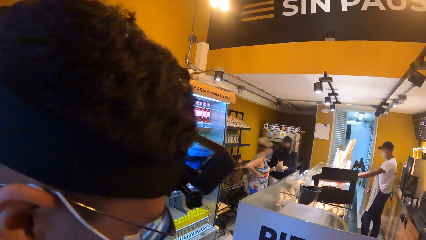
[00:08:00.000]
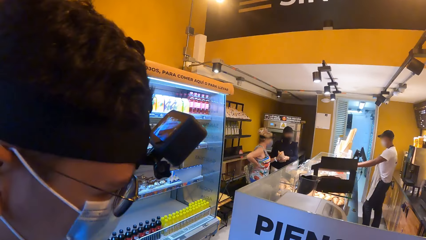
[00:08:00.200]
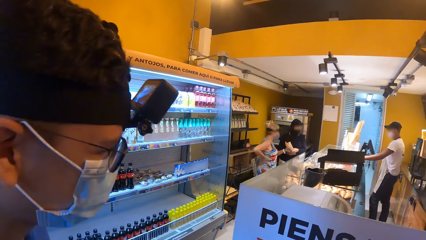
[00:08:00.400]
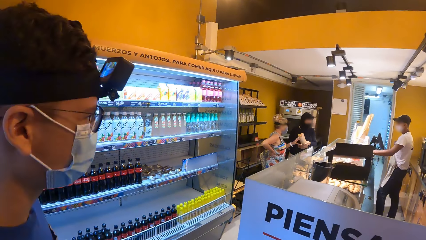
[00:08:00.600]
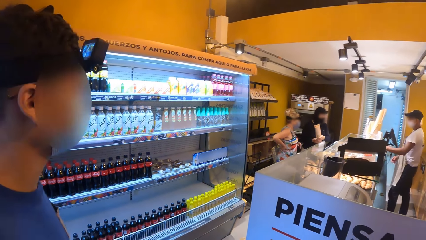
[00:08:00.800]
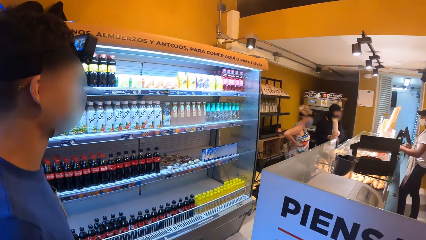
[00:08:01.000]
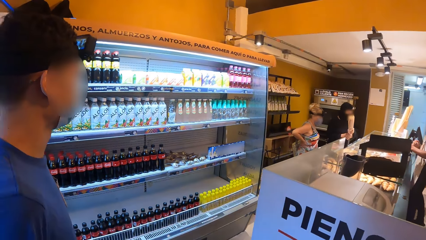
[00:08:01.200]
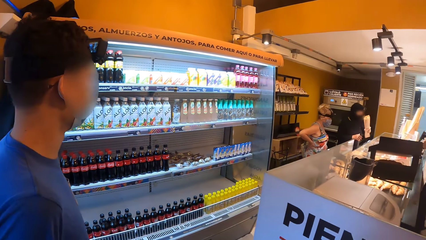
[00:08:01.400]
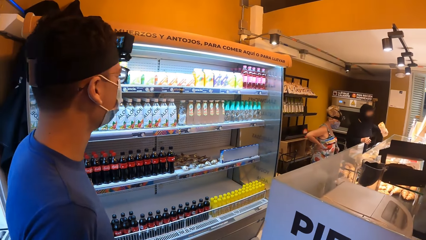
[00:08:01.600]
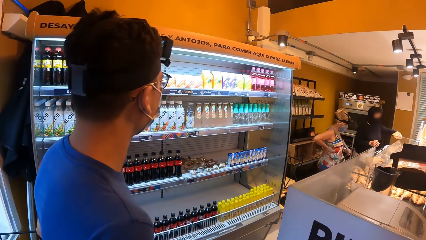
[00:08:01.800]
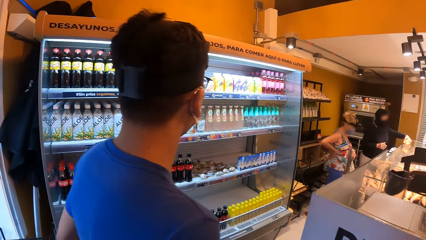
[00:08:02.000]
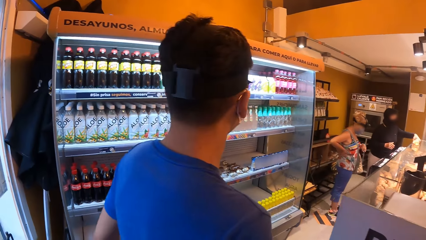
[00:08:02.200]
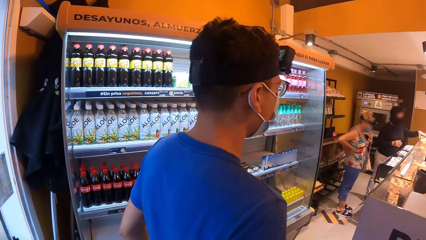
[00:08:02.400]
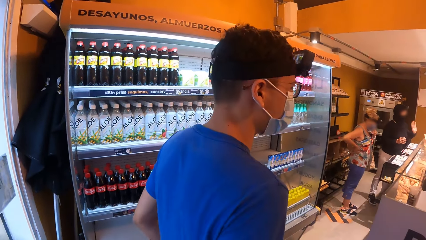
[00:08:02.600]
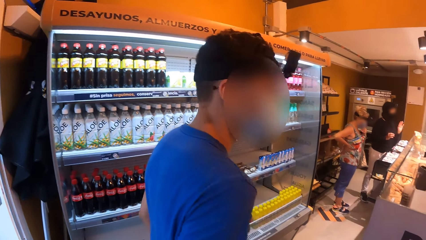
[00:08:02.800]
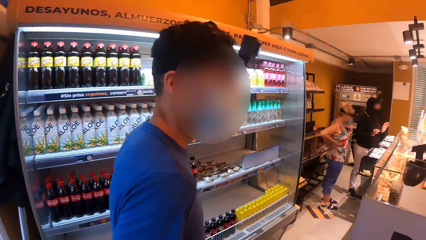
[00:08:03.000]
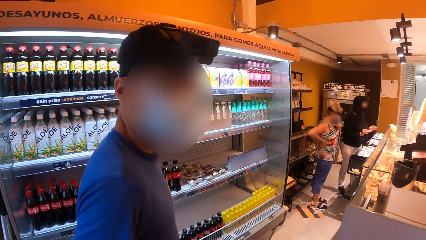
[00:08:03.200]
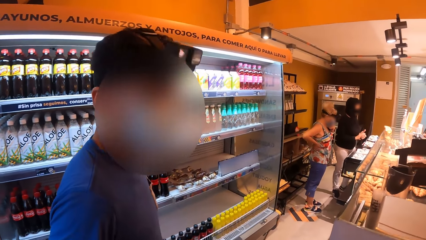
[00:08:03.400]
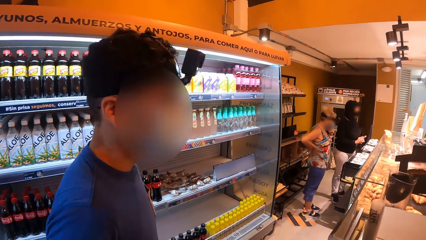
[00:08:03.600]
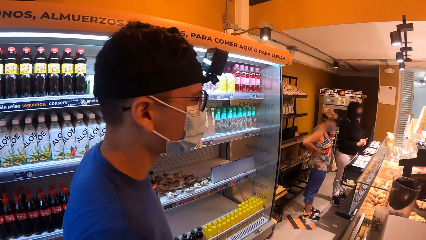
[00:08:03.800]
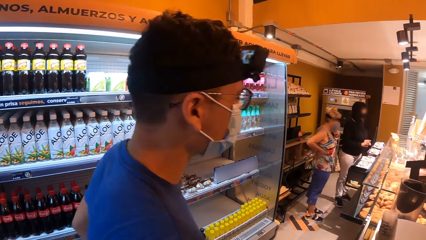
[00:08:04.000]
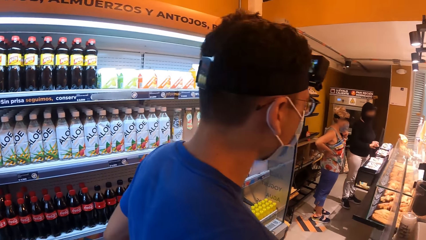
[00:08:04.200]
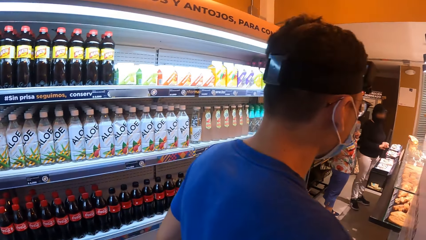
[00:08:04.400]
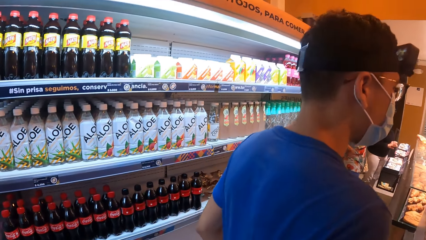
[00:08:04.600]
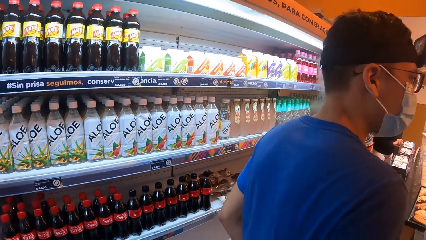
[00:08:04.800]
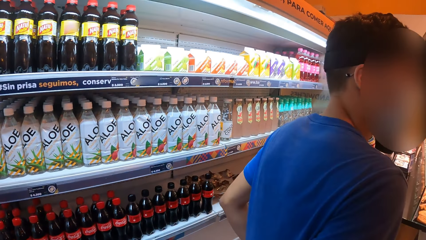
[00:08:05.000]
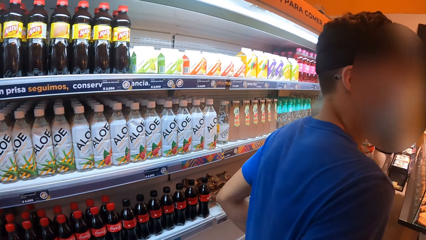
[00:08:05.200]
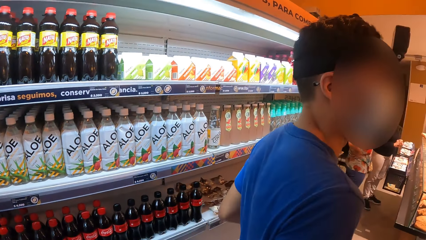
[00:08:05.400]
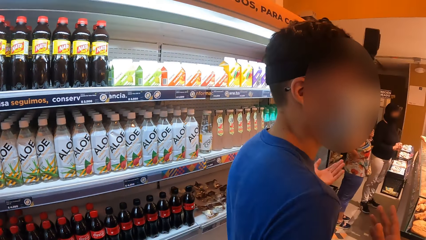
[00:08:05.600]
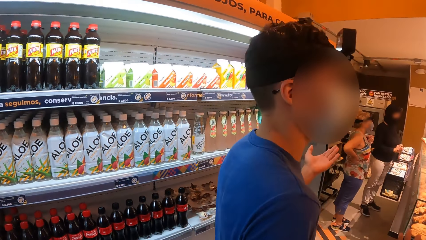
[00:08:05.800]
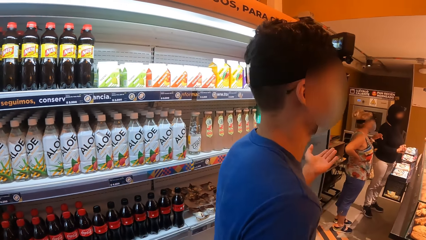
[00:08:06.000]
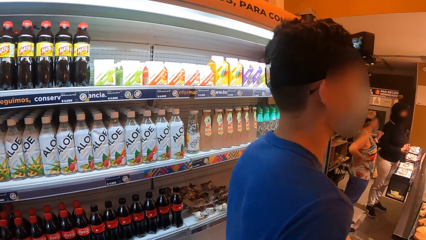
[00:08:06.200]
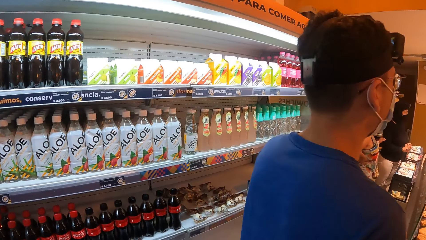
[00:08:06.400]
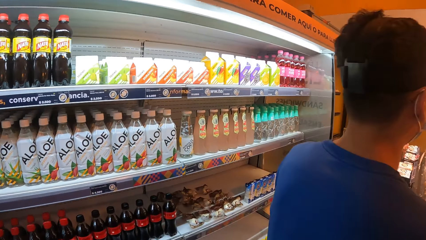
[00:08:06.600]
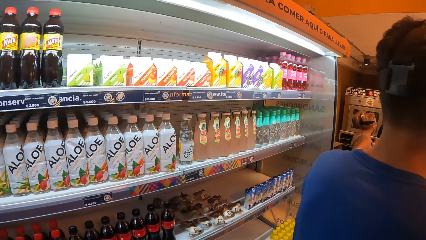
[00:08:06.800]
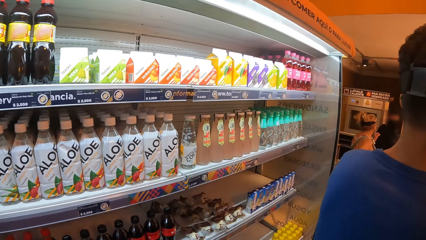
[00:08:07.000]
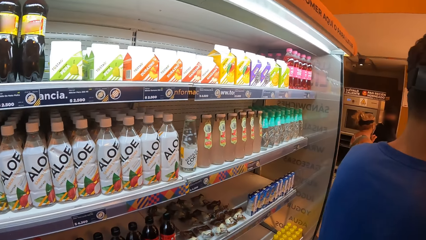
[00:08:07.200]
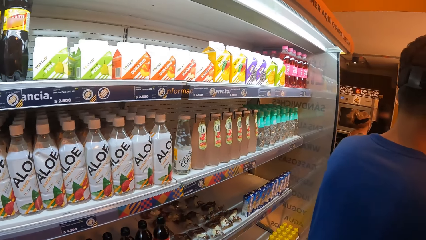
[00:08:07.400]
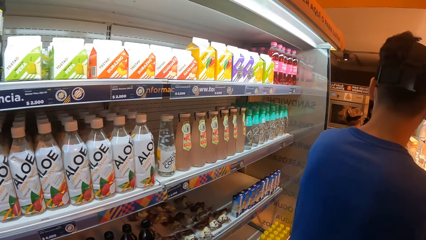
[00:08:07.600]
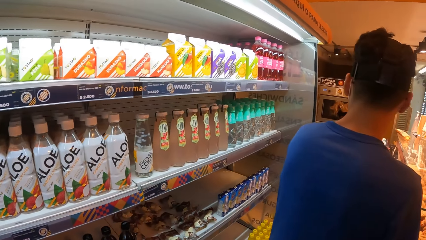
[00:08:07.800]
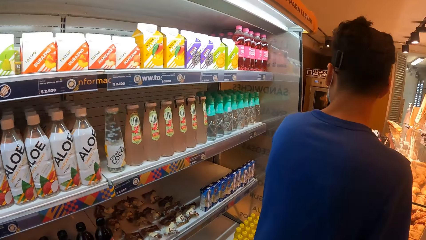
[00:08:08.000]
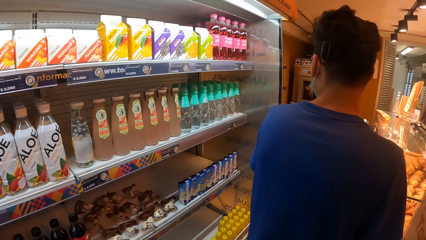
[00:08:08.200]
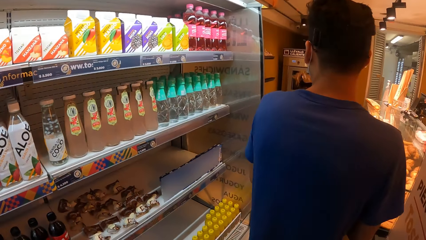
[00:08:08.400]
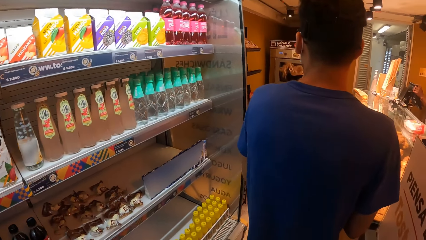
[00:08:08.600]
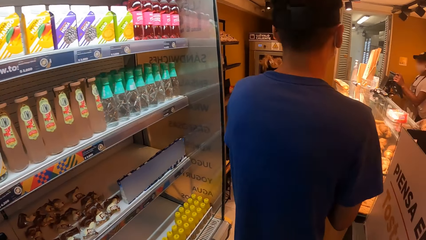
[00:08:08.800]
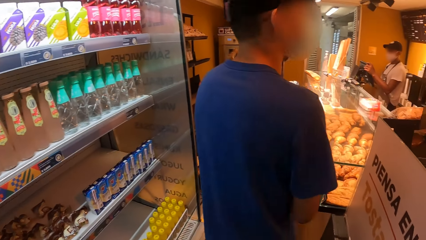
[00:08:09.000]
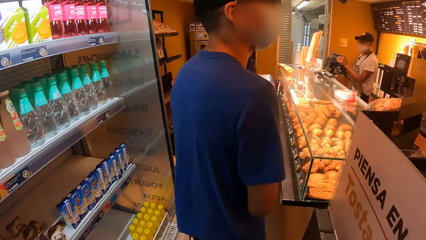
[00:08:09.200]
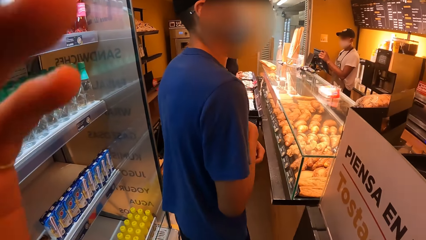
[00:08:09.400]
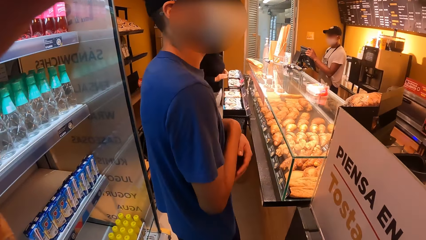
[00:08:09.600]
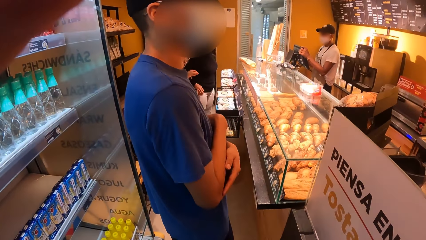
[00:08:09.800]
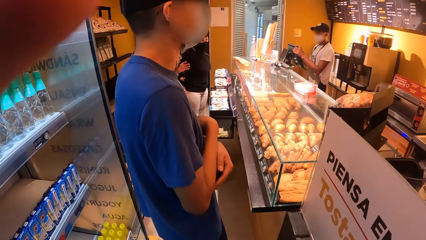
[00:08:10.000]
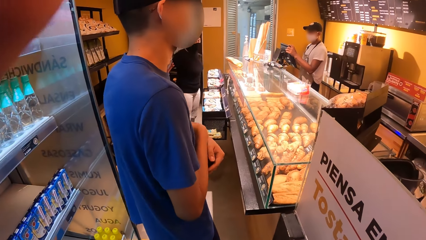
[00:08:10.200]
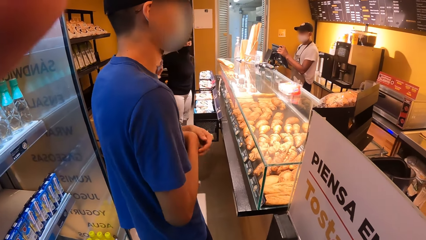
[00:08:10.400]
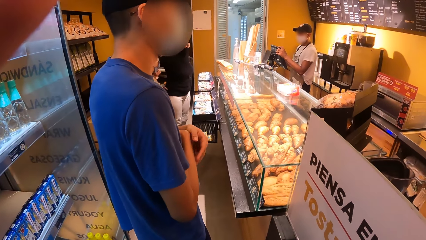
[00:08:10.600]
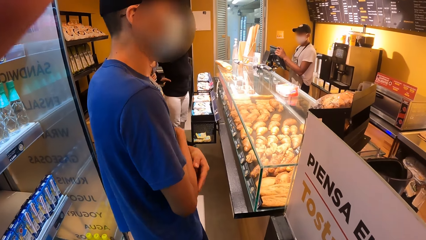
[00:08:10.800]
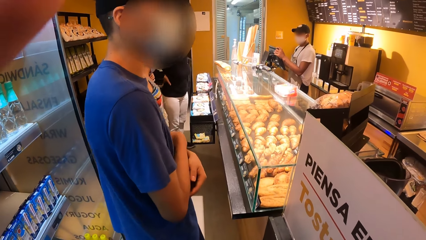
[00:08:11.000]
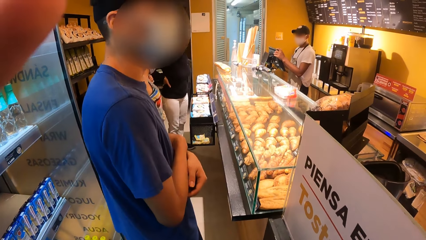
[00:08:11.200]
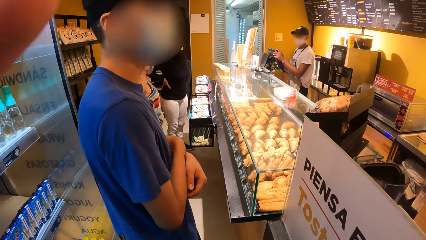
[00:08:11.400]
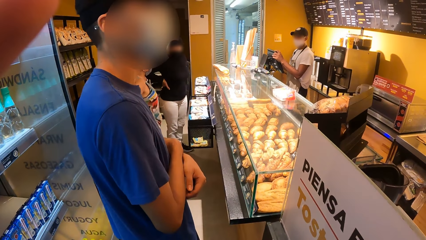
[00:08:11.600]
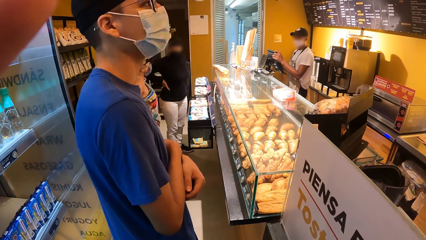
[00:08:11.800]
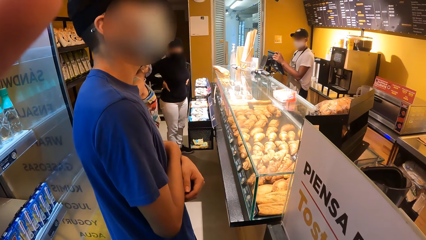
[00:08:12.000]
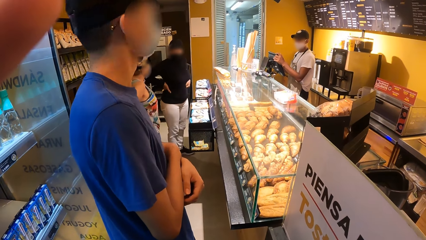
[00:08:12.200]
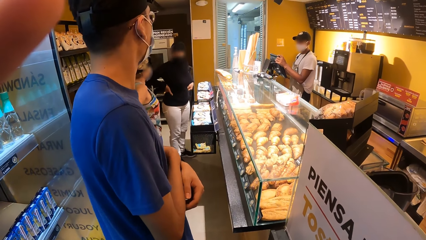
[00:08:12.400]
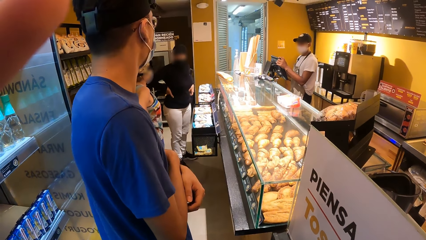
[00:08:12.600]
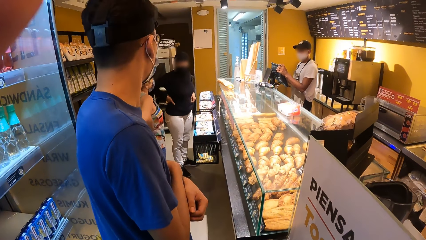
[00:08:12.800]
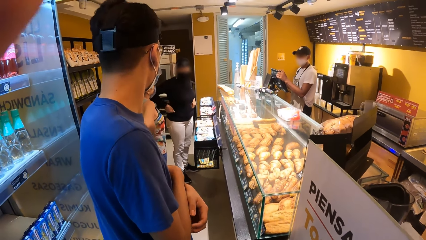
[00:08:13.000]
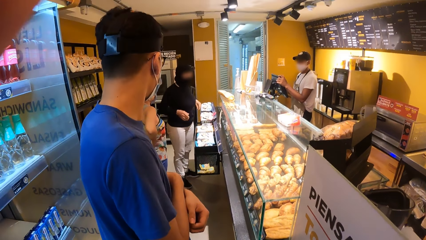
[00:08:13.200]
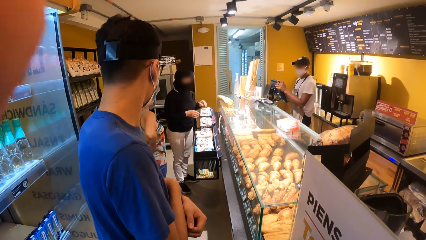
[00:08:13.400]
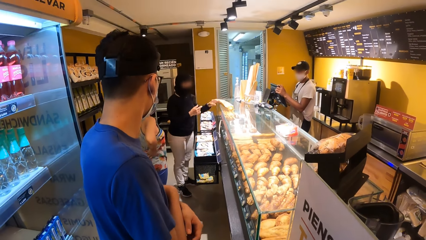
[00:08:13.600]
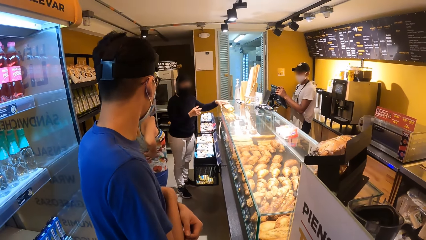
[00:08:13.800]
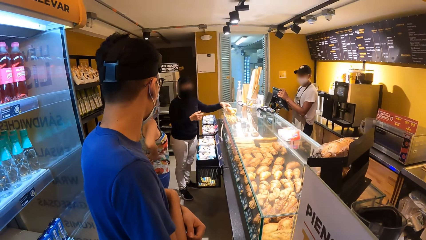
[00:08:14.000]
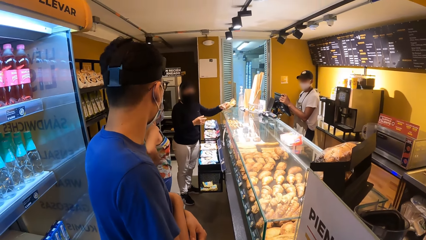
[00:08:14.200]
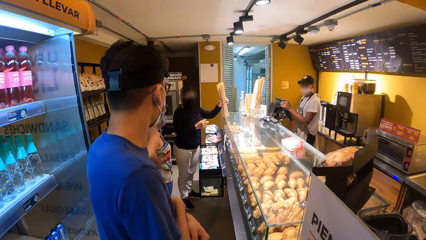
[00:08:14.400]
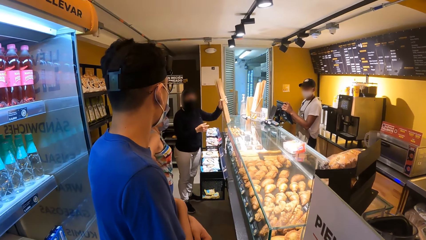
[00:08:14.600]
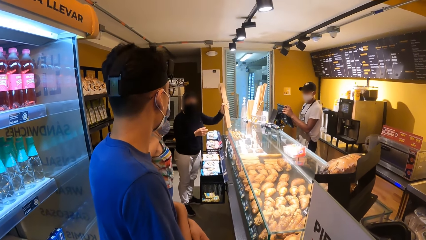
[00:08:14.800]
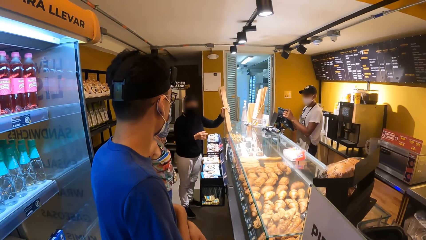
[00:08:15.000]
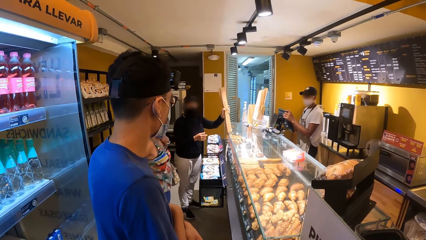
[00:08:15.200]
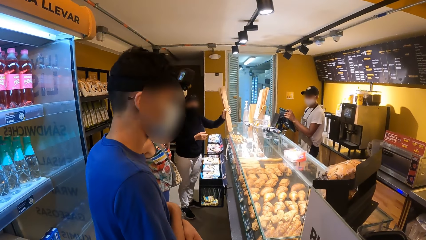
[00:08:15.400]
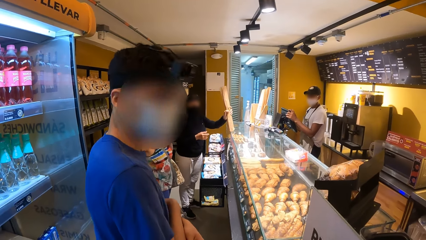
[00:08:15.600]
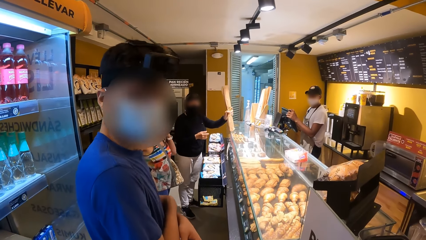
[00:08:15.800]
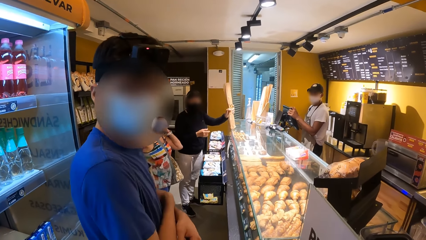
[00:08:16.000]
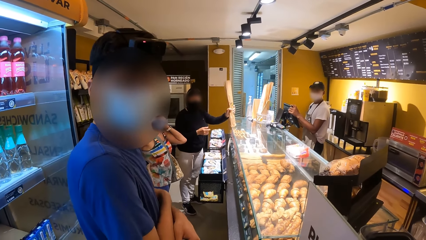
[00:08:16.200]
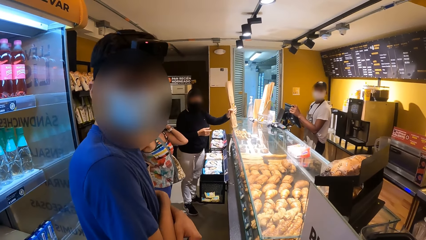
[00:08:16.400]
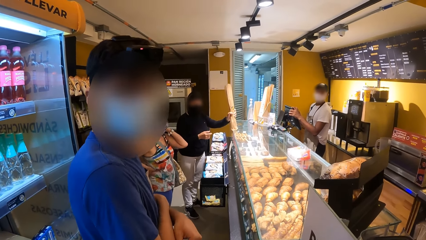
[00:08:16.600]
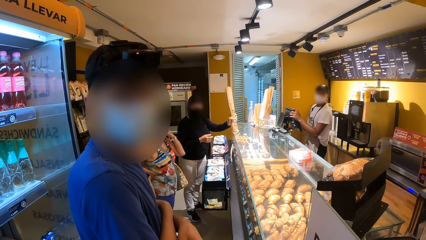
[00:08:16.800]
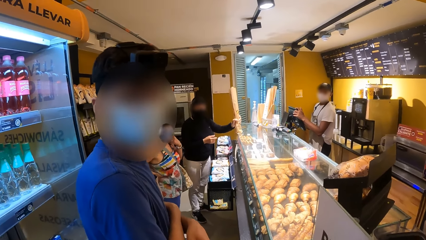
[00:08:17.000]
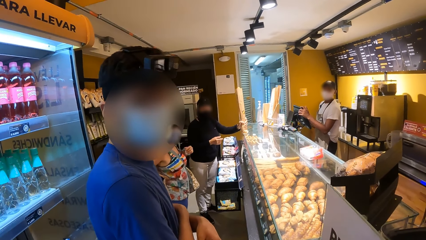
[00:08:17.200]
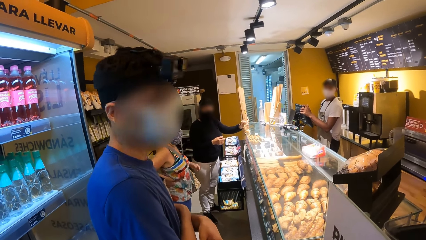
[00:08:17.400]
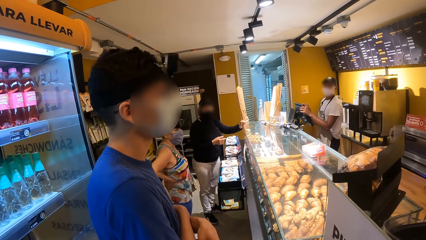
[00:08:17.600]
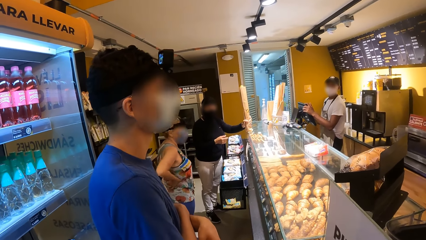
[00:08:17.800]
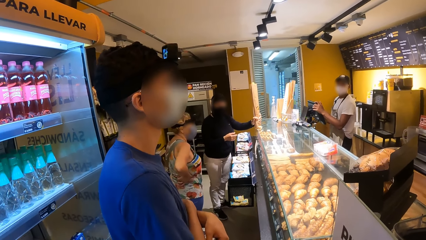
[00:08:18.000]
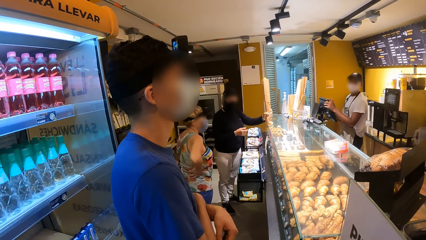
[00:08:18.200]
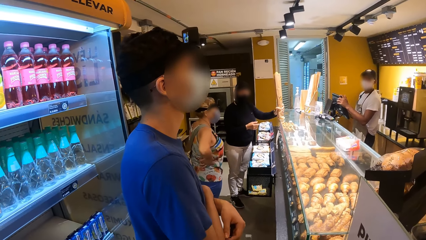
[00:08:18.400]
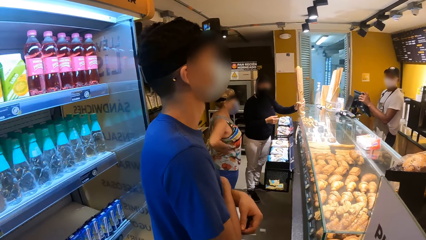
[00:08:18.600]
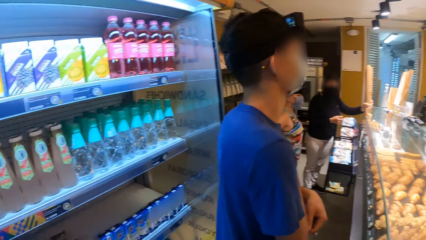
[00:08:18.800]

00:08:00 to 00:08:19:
The camera wearer looks around. They interact with a man. They adjust the camera. They interact with the man.
